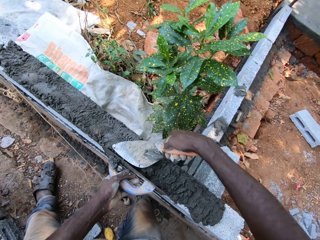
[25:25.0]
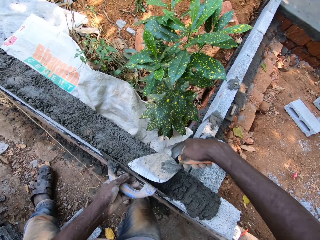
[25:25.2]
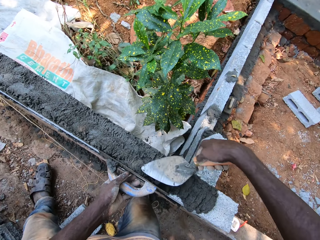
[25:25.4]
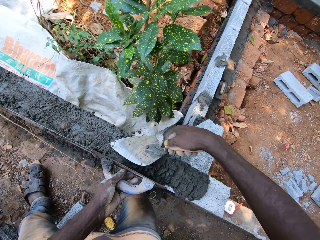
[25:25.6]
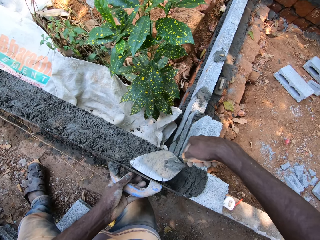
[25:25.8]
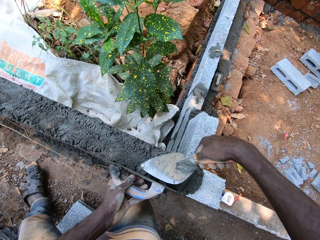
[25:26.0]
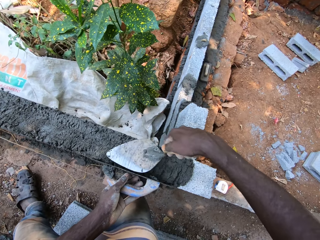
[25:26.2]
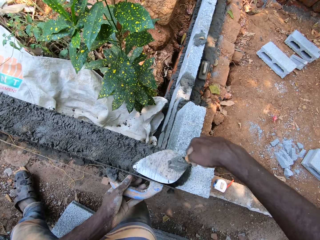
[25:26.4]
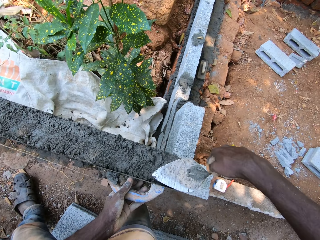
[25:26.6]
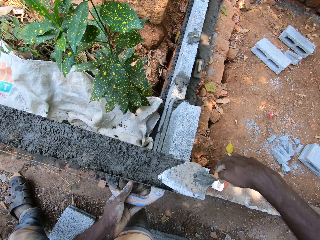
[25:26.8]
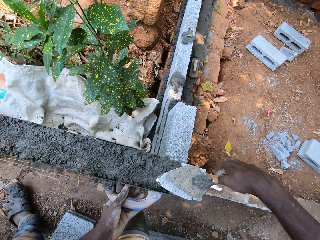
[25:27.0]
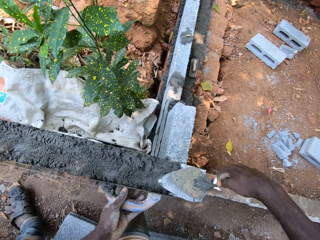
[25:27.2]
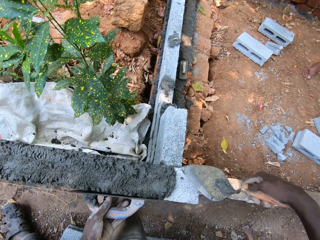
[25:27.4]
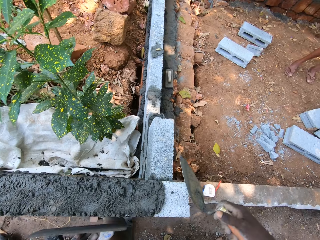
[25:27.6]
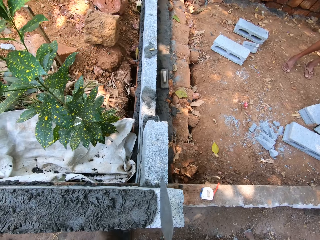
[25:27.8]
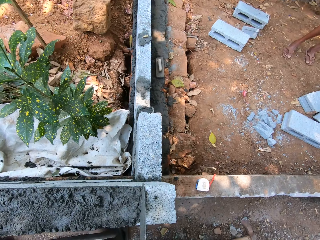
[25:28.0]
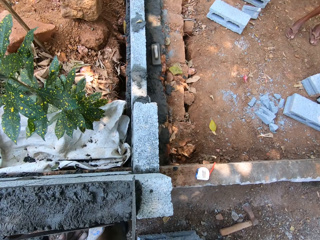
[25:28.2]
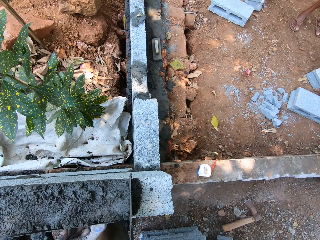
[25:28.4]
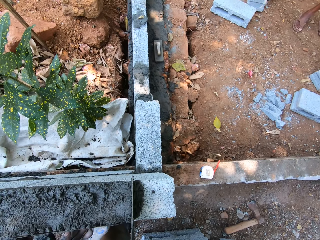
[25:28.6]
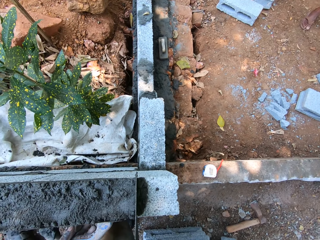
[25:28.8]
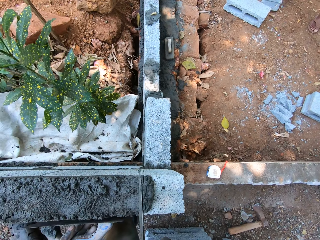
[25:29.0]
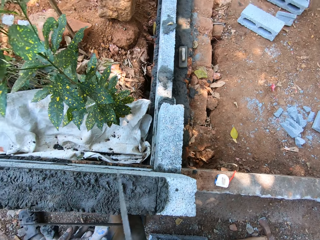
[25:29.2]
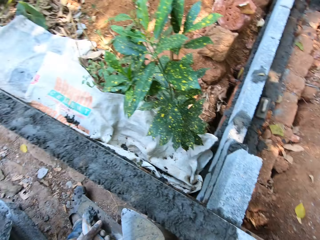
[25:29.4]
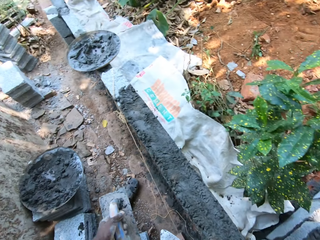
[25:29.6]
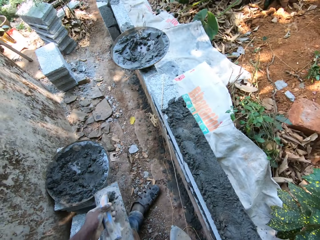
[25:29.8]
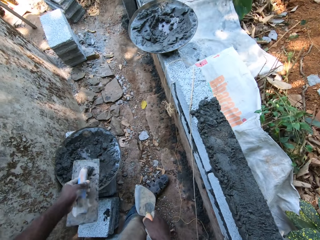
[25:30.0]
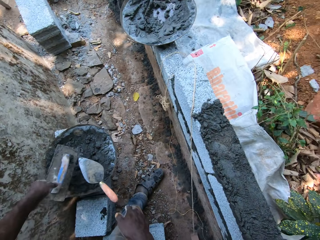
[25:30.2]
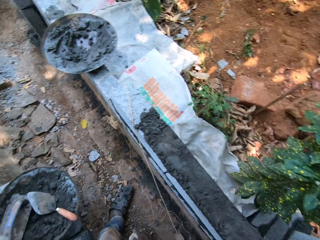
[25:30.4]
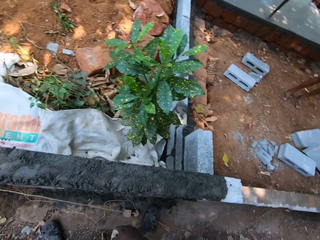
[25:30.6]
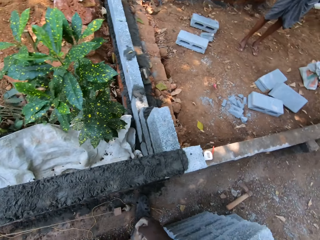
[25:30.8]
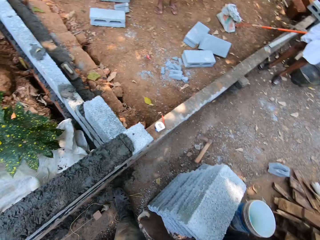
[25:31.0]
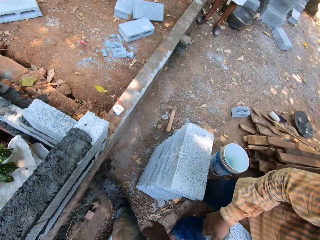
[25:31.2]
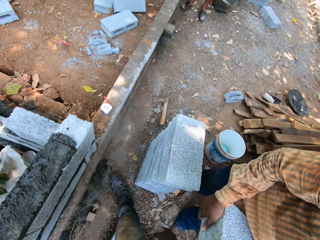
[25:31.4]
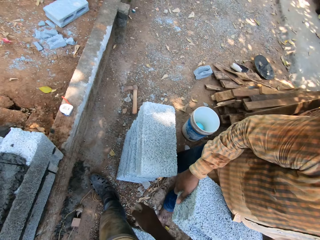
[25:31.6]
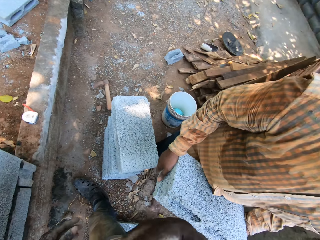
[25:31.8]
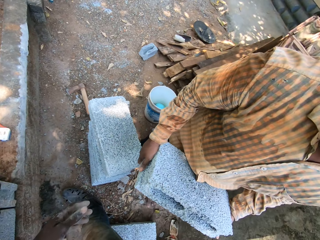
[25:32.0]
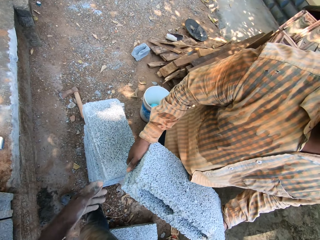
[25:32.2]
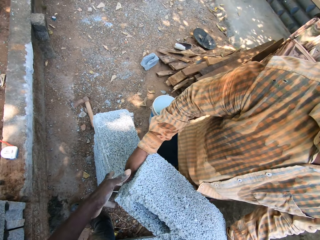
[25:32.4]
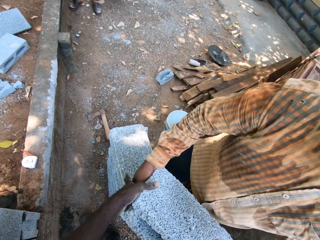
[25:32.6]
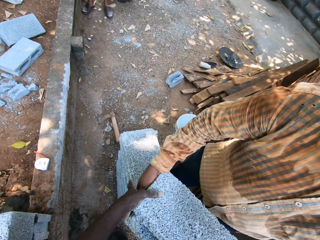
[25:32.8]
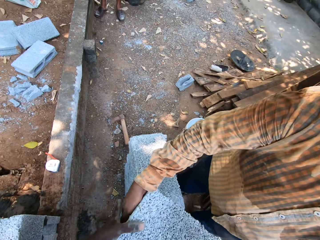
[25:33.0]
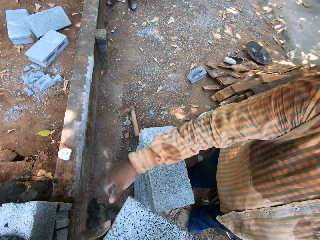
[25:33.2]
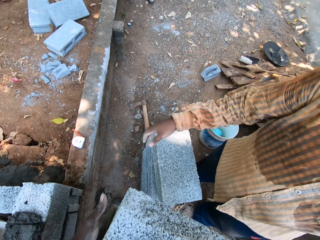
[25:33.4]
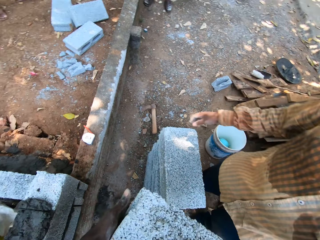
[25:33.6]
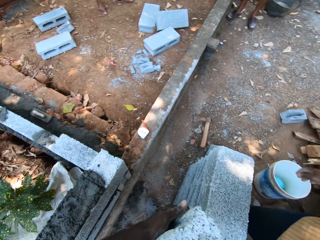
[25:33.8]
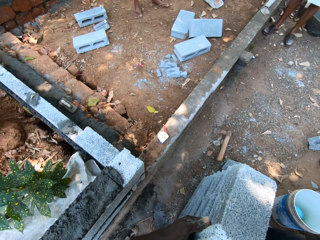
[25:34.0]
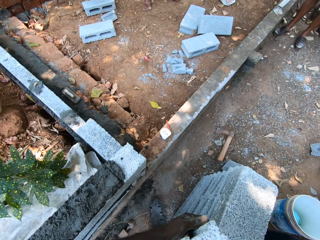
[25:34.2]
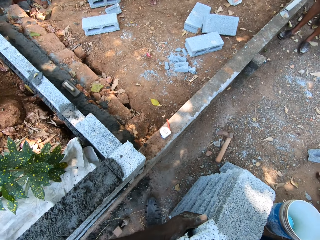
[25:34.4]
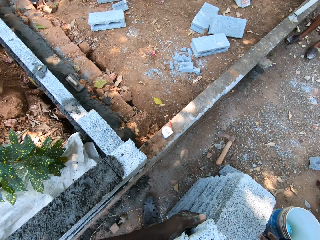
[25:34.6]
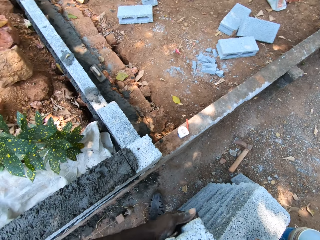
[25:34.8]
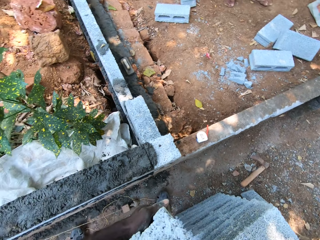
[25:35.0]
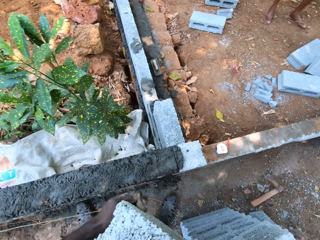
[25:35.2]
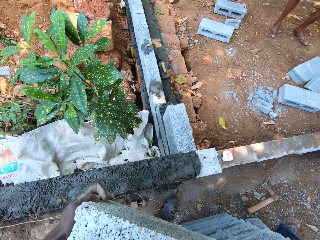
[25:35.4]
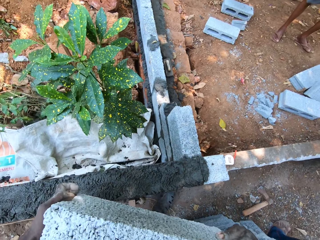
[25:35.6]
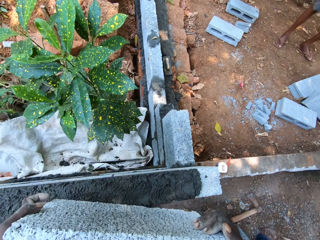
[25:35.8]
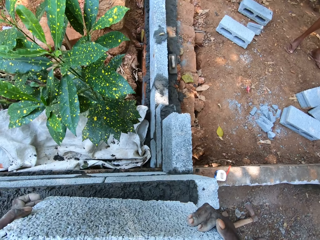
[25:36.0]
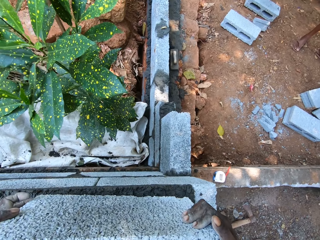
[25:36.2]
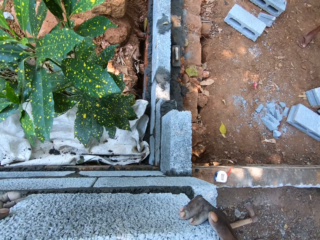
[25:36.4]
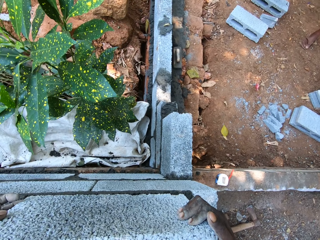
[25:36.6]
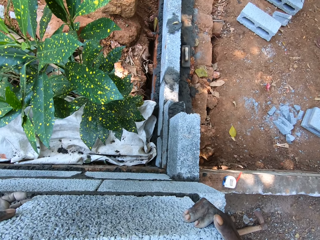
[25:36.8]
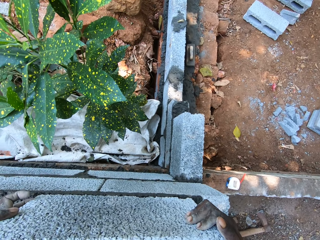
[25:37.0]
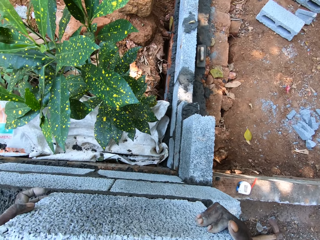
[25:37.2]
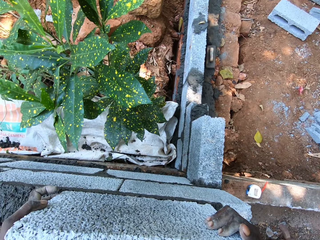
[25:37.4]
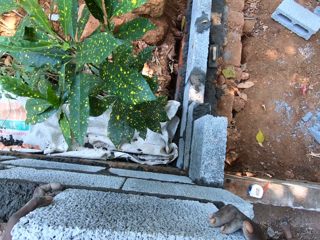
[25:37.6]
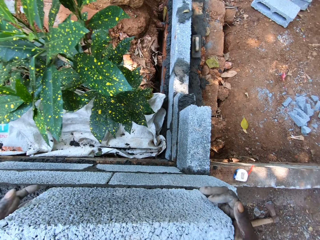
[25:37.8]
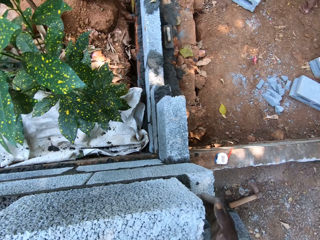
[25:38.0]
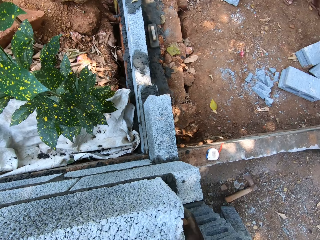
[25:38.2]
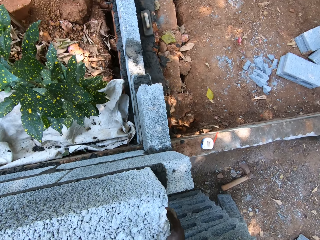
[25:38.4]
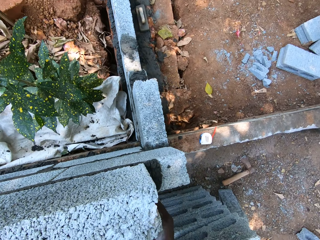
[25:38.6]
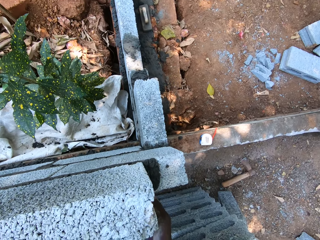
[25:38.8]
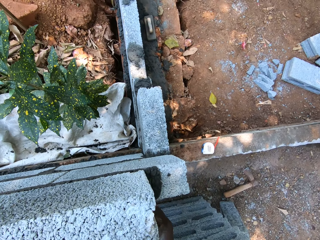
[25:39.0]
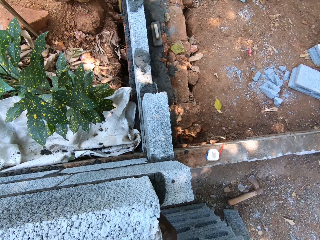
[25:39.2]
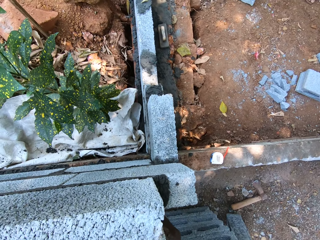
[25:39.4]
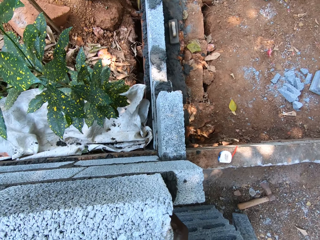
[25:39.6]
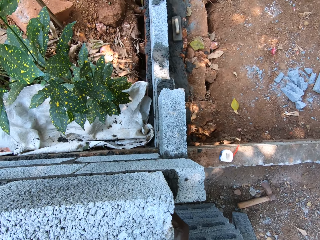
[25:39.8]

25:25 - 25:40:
The camera wearer levels the concrete. He interacts with a man. He drops the trowels in both hands on the tray of cement. He takes a brick from the man with both hands. He holds the brick. He sets the brick on the constructing wall with both hands.

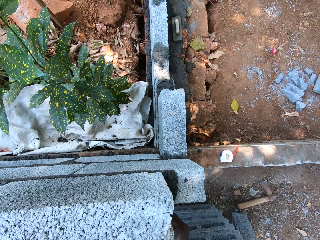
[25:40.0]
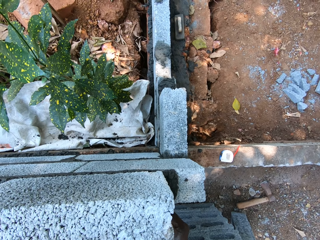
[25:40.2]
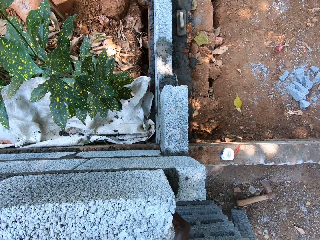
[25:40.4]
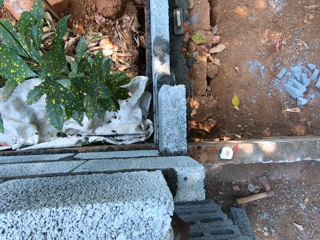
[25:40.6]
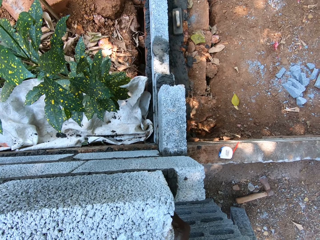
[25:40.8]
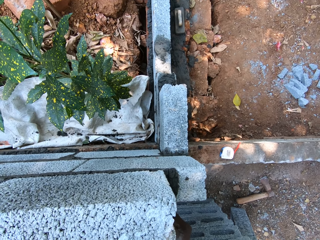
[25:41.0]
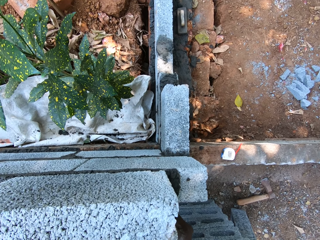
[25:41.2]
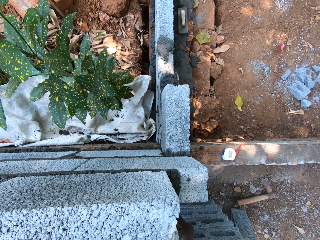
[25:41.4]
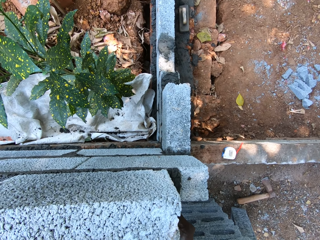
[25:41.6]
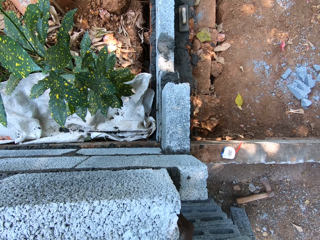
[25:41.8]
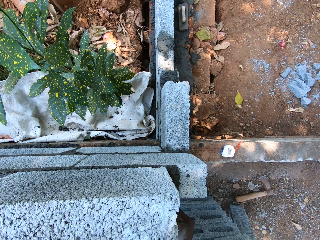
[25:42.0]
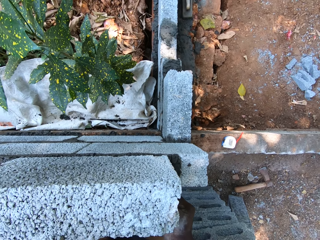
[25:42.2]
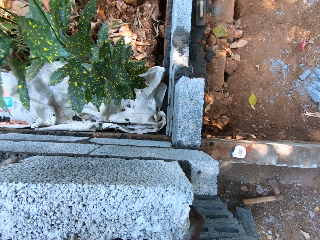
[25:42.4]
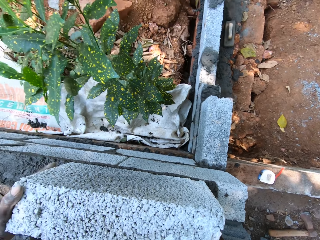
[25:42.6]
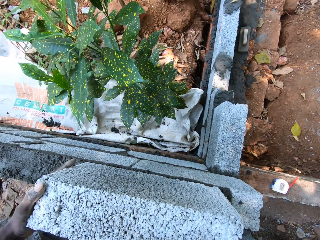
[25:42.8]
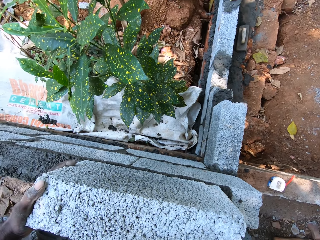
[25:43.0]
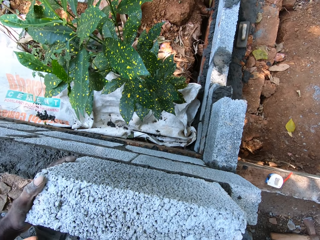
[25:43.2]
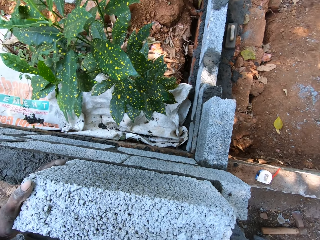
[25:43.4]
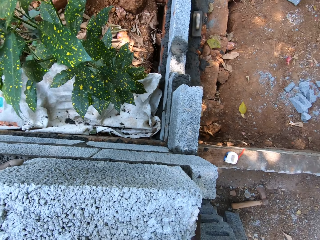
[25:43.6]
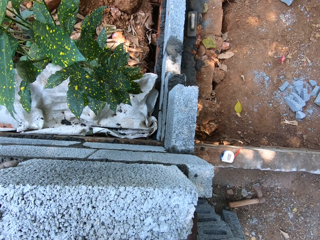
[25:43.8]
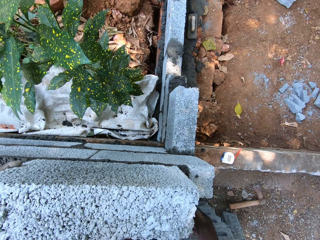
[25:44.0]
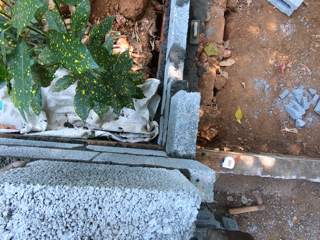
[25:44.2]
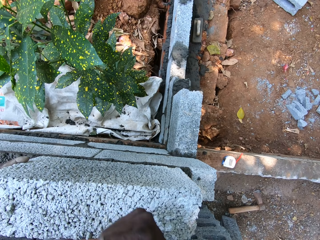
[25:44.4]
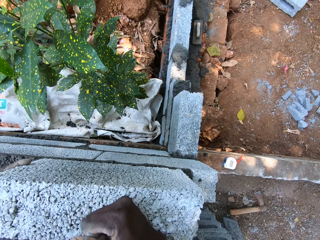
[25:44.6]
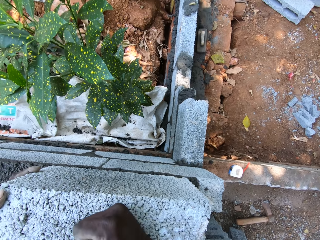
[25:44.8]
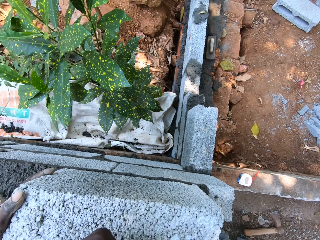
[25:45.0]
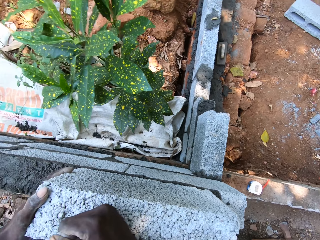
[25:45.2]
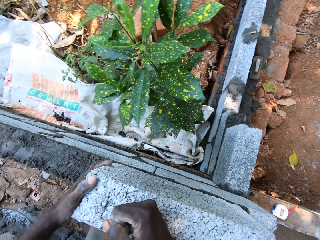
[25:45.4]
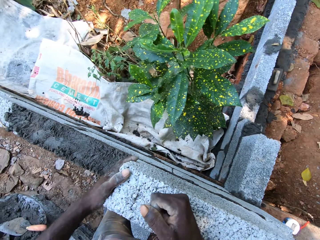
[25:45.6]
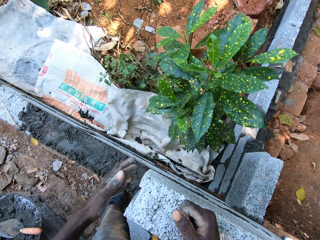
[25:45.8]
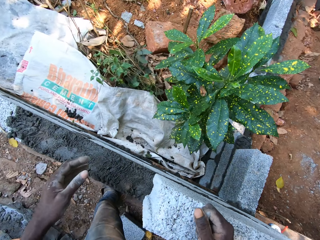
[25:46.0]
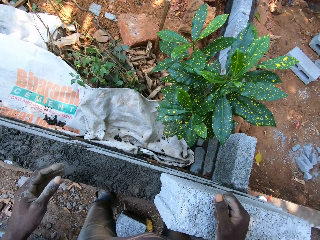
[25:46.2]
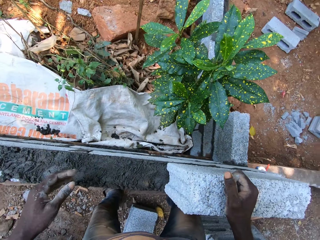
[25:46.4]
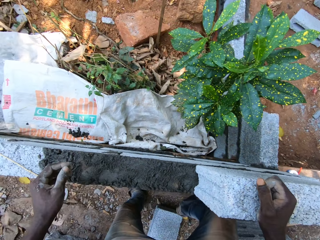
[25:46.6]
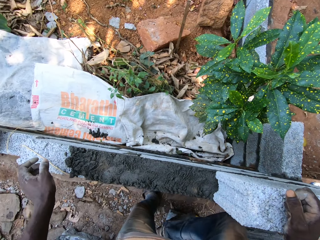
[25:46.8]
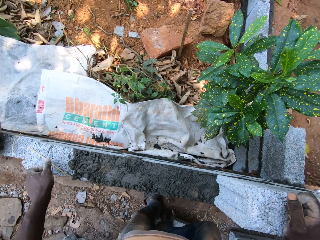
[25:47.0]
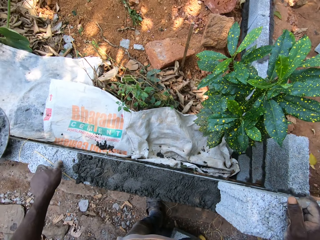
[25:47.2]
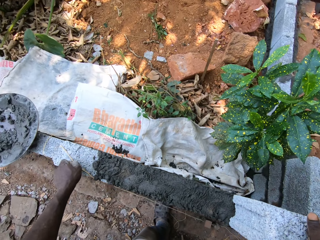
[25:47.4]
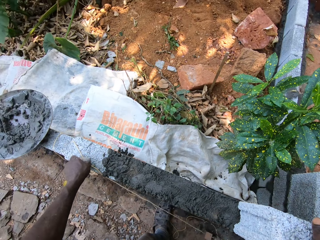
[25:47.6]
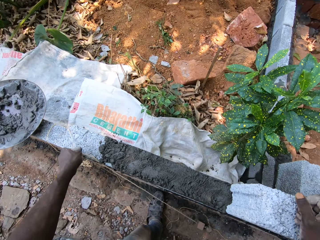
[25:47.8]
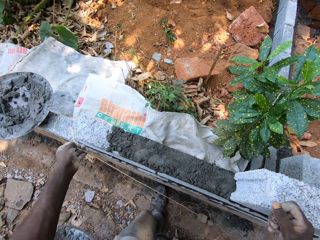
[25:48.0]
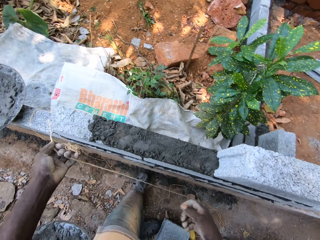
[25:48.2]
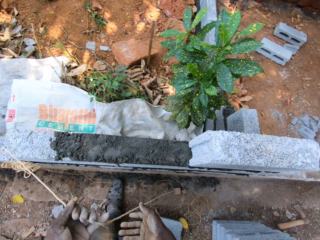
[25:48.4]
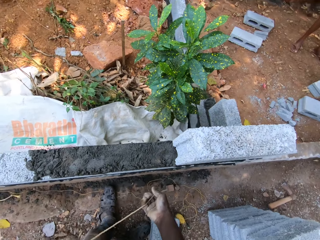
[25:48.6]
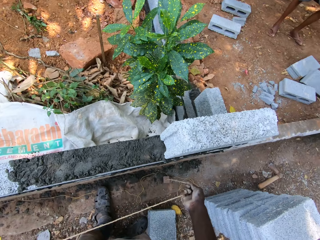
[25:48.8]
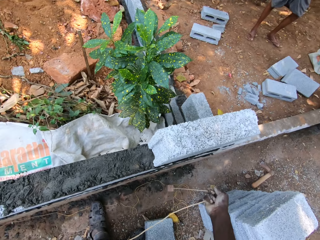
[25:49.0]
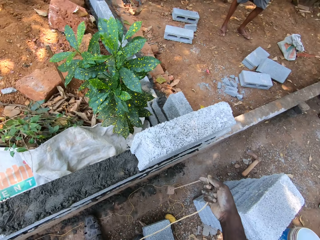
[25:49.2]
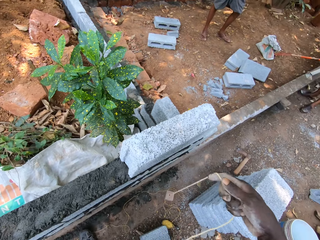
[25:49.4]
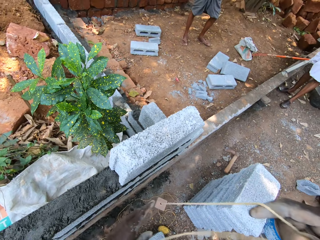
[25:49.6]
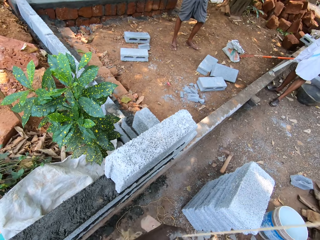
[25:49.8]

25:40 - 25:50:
The camera wearer fixes the brick. He holds the brick with his right hand. He takes the rope or plumb bob from the wall with both hands.
